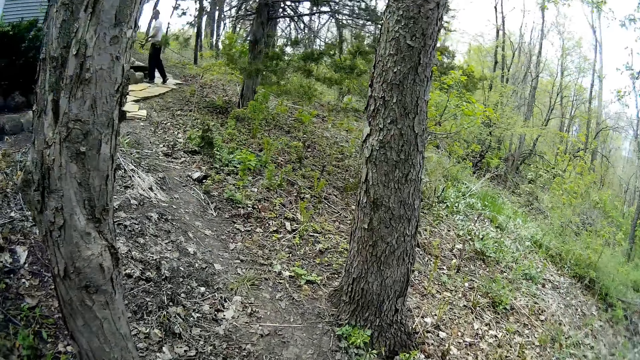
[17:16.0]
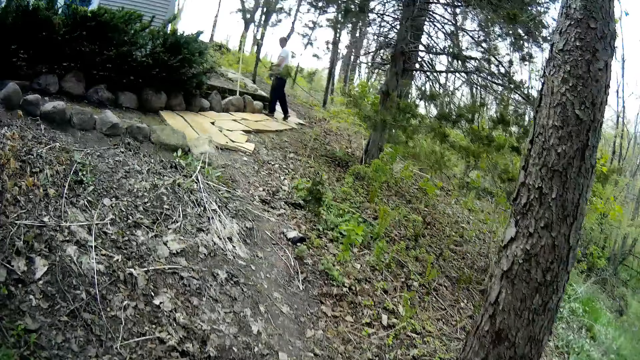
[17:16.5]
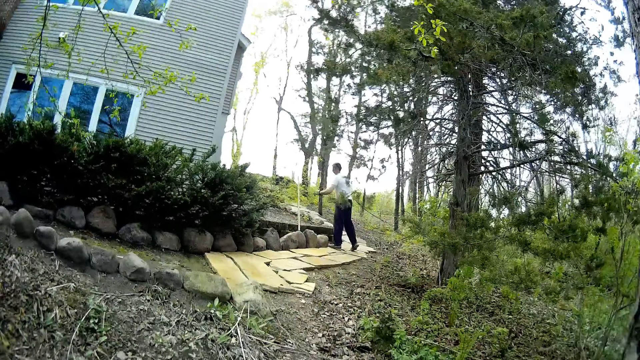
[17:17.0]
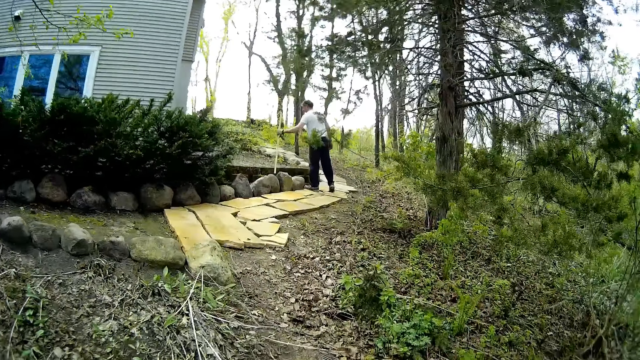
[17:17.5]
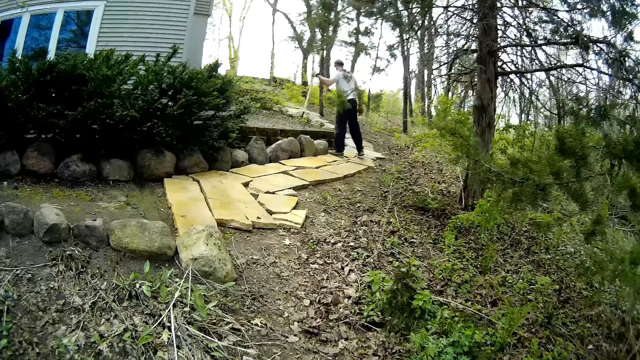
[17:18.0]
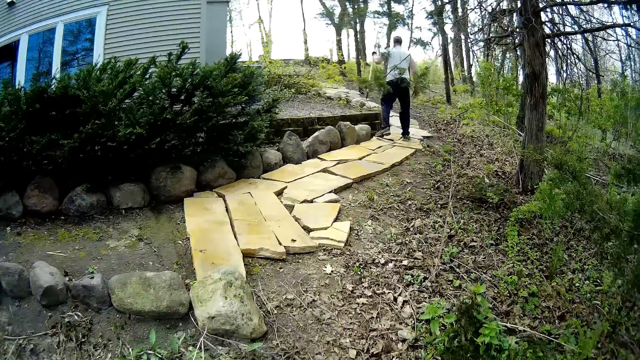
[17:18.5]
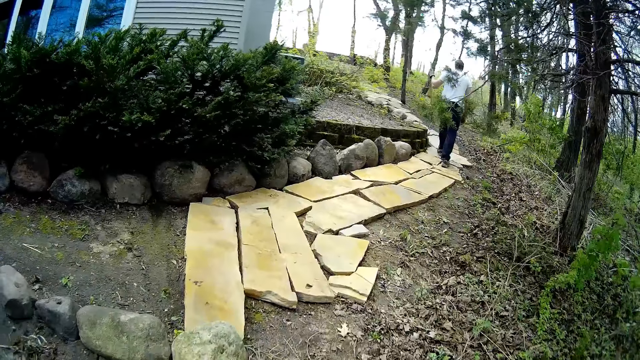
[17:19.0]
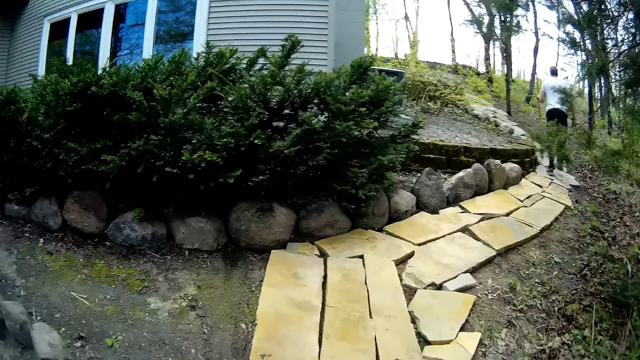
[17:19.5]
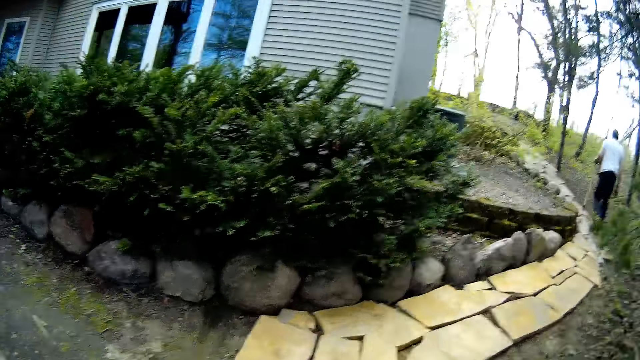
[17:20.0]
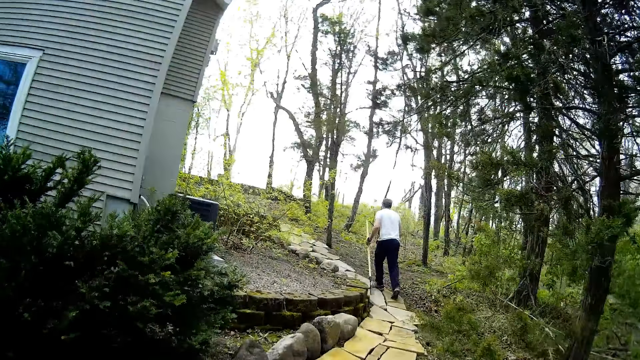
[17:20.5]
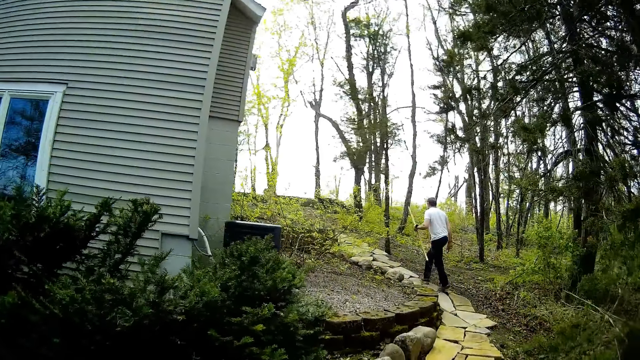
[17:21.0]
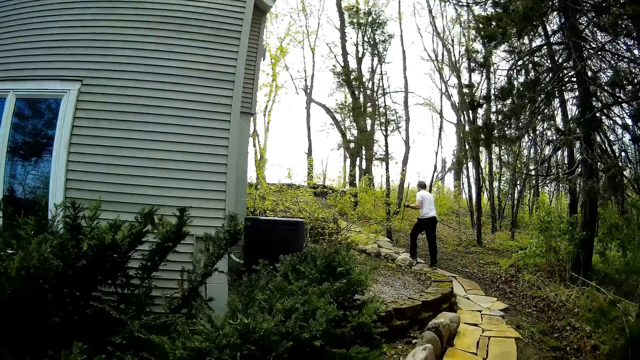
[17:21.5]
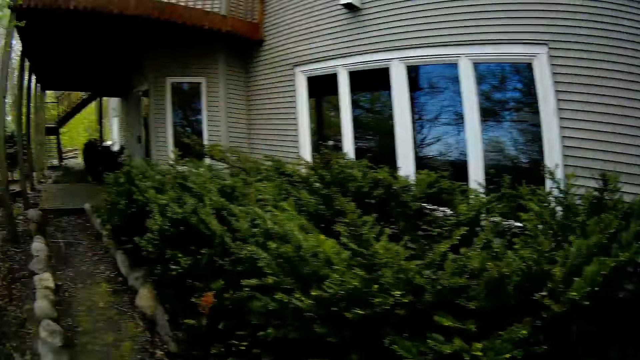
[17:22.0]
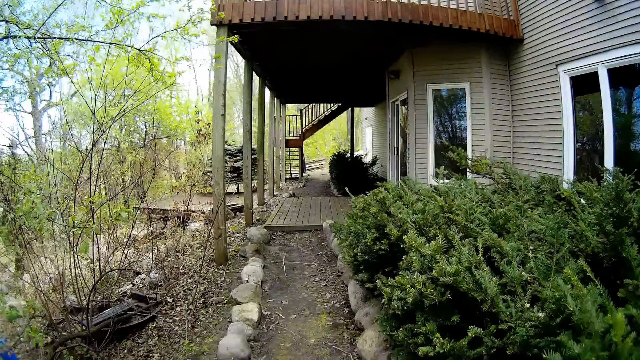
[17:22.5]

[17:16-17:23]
The man lifts a shovel from the ground with his left hand.

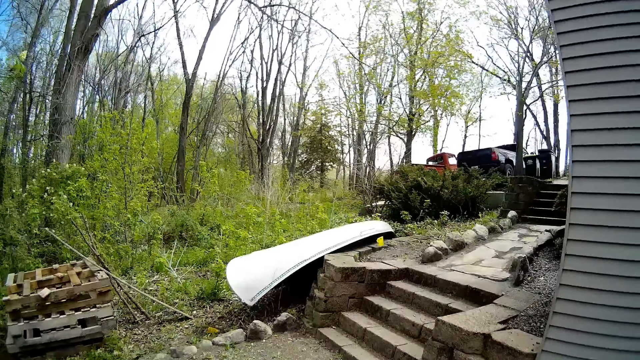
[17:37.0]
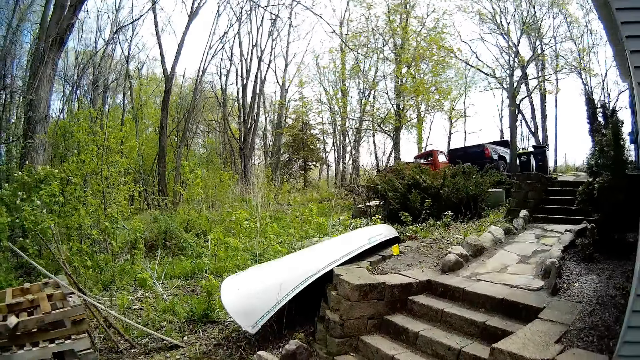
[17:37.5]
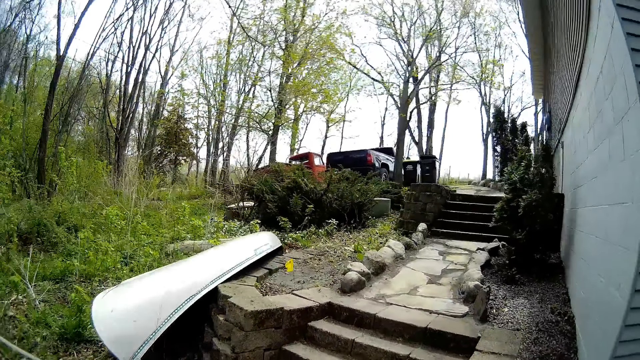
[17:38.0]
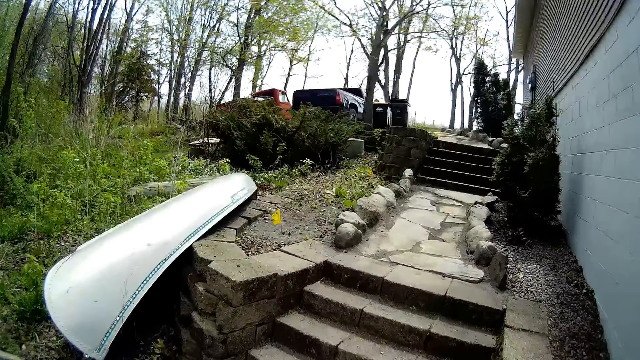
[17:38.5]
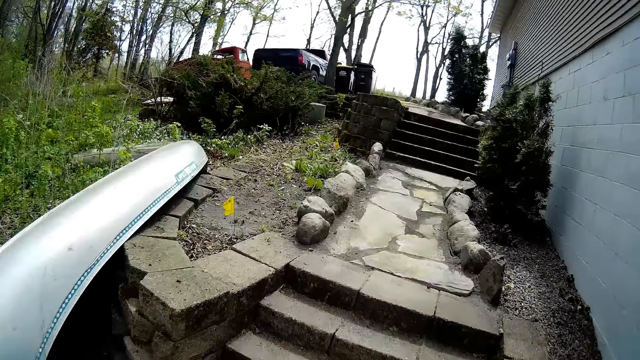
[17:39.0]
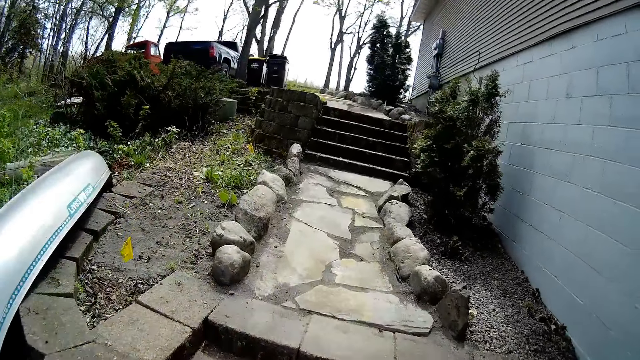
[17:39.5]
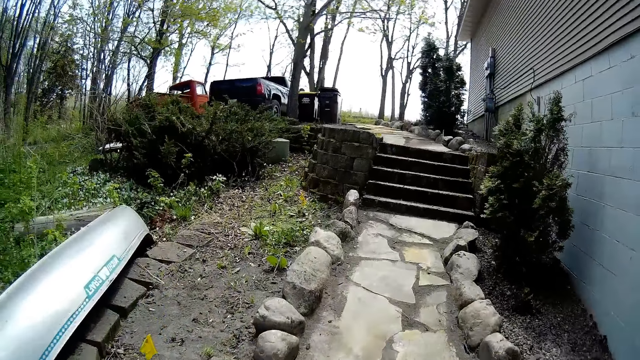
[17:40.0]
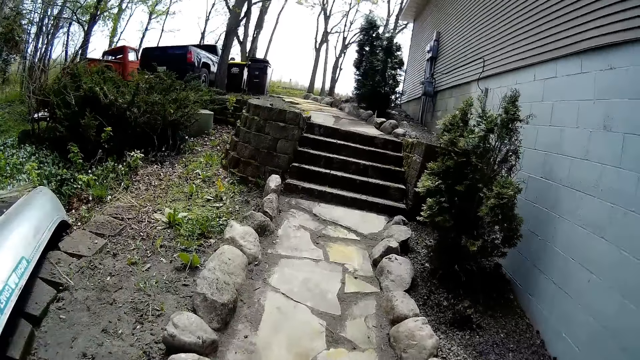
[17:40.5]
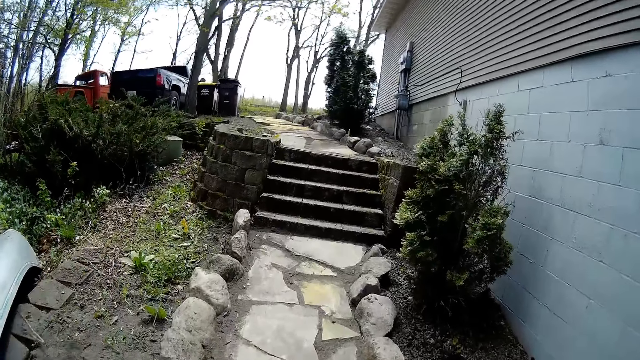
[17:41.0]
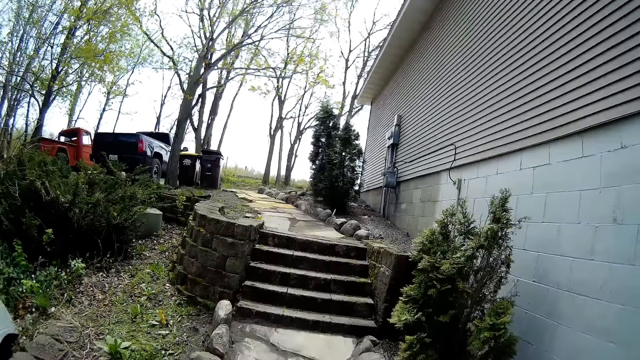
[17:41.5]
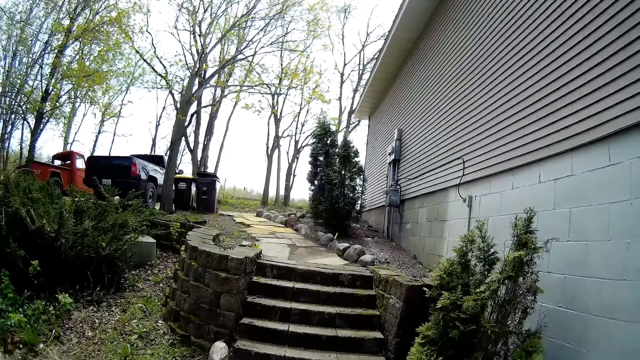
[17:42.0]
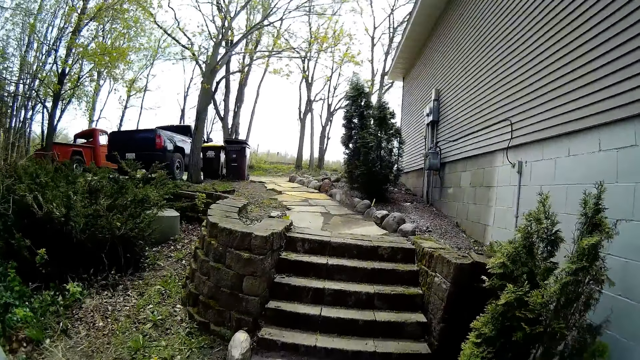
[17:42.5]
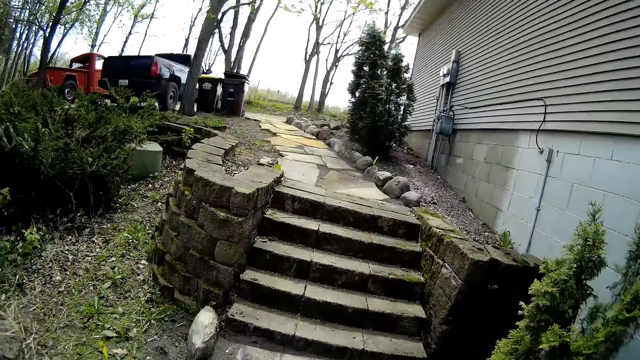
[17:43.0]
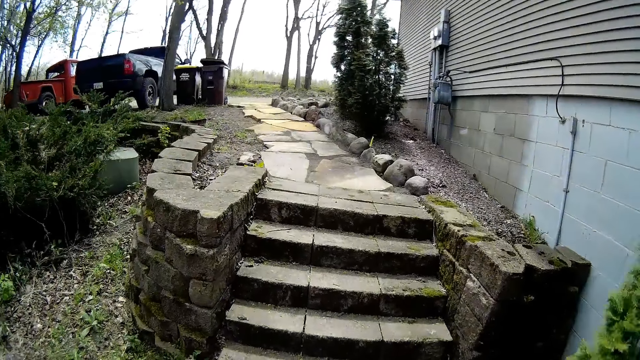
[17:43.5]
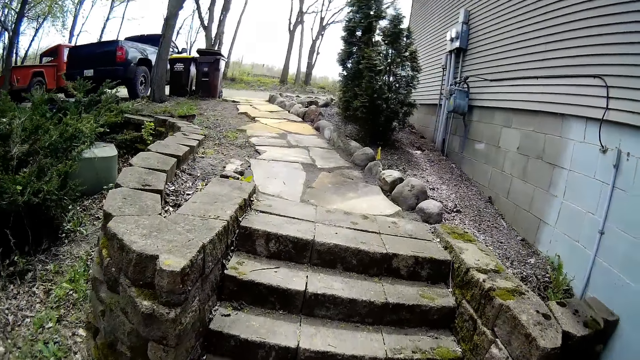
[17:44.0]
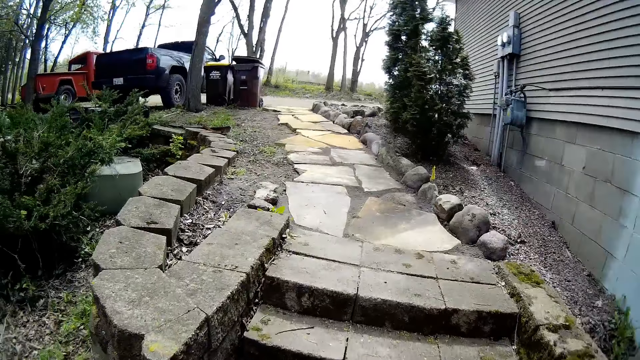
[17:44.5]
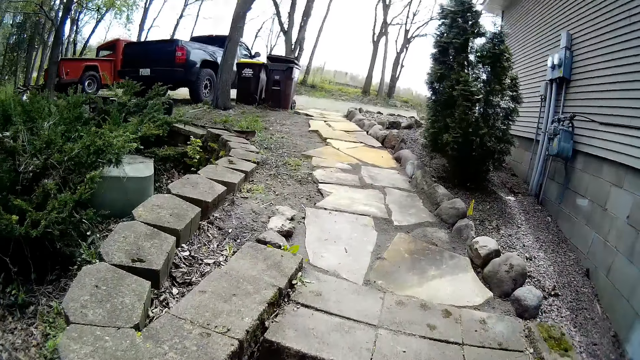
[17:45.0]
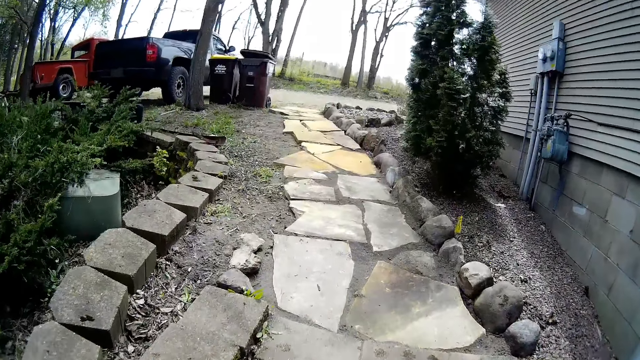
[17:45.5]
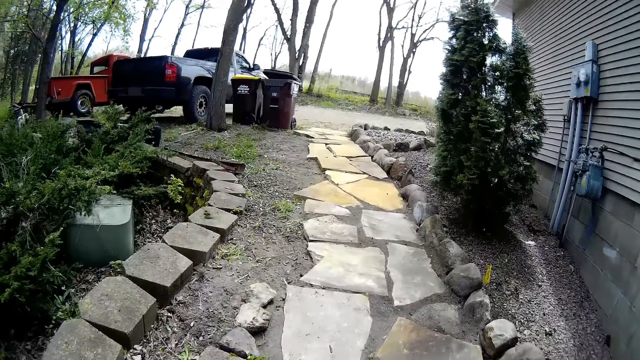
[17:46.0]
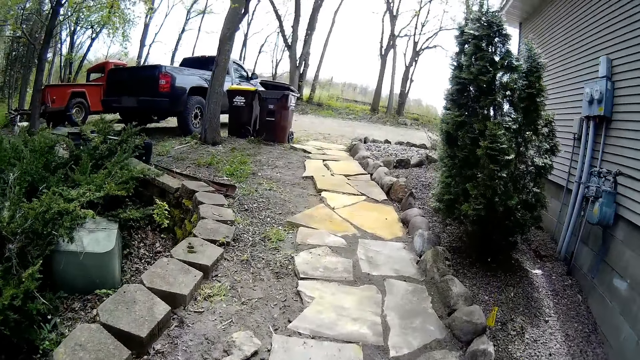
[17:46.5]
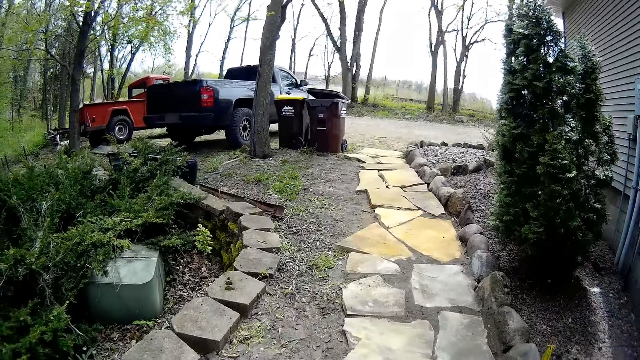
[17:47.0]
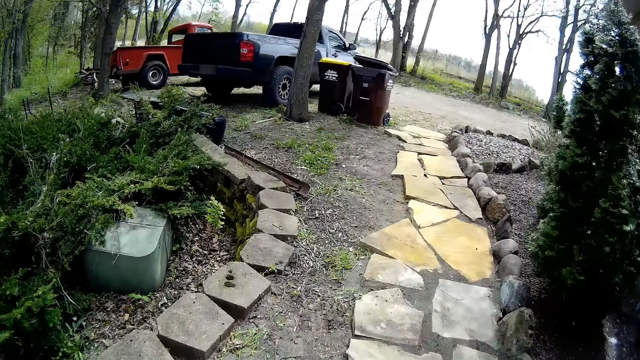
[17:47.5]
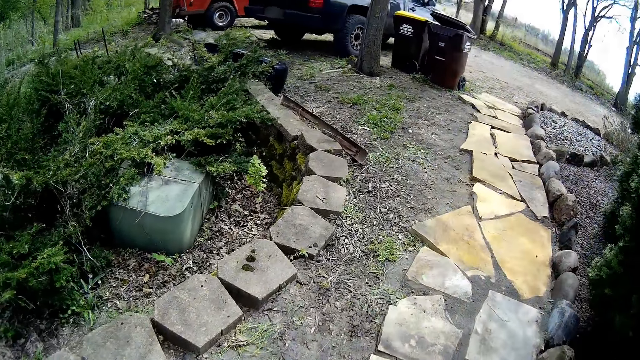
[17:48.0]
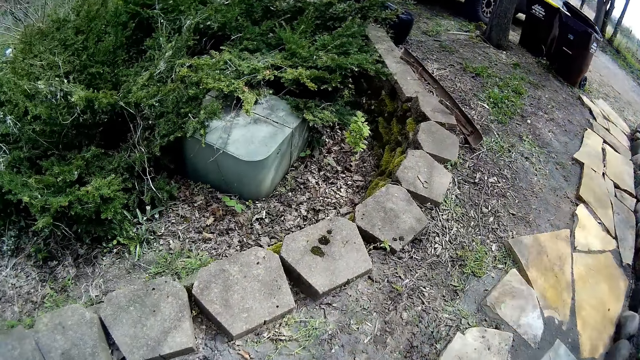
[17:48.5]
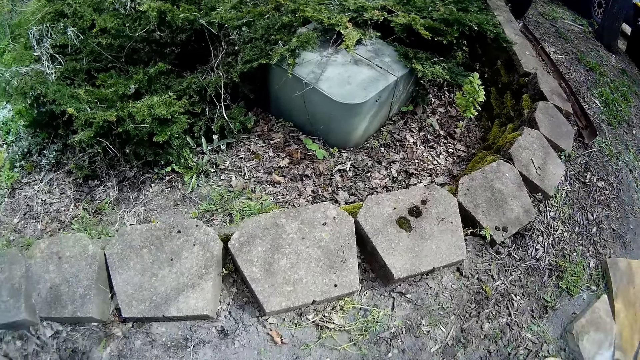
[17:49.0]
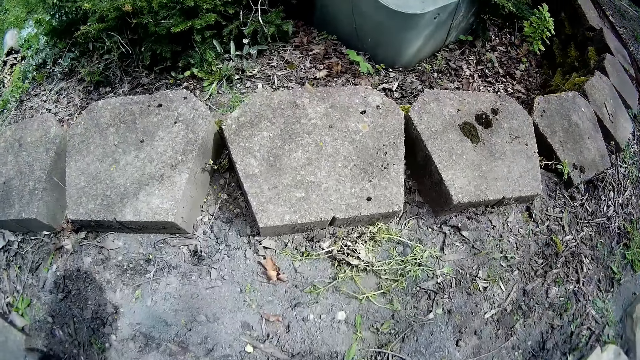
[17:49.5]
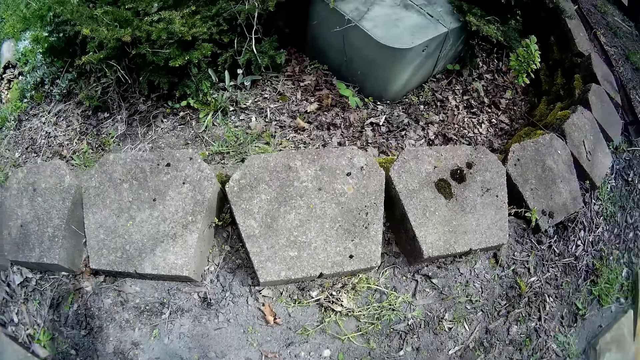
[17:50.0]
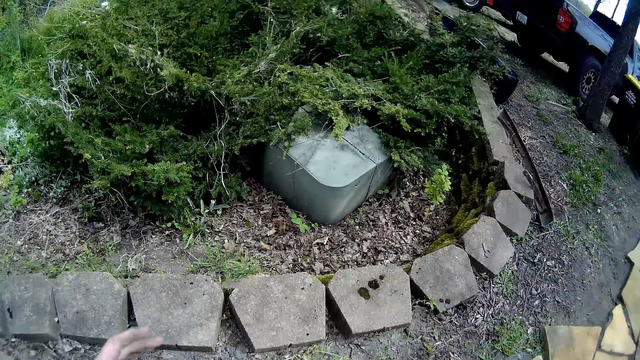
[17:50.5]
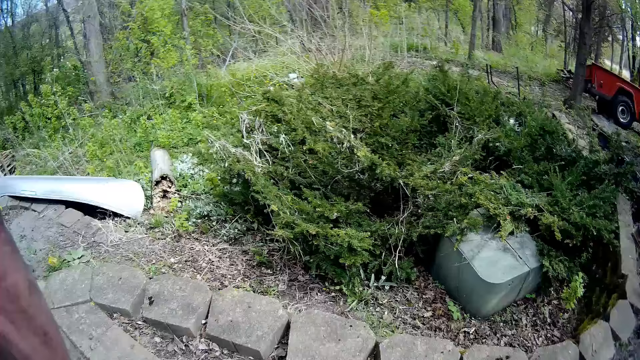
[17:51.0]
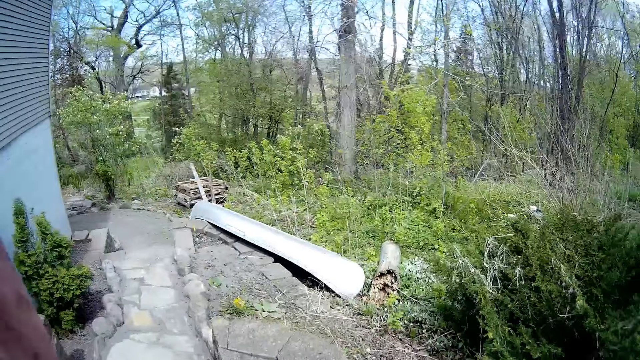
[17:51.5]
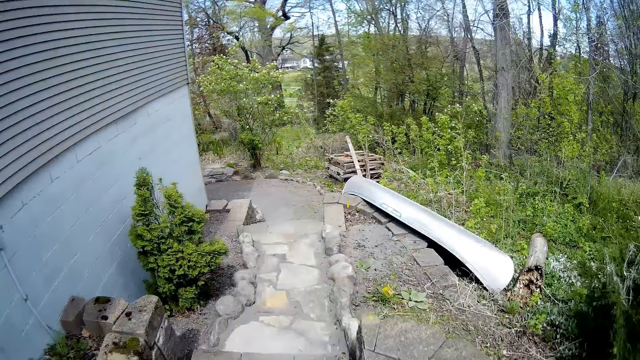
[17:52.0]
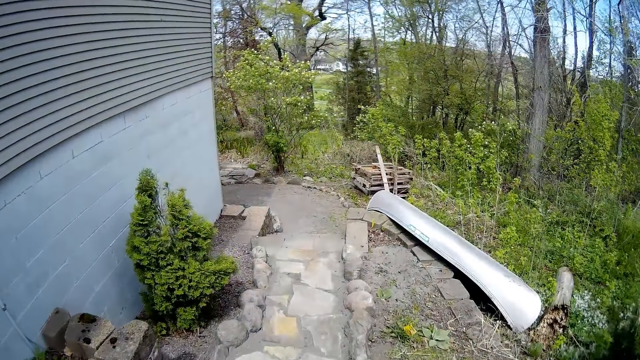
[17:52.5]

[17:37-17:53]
The camera wearer climbs up the staircase. She climbs up the staircase again. She touches her face with her left hand.
